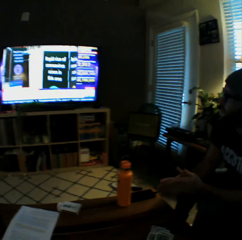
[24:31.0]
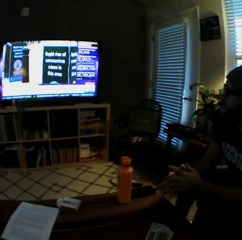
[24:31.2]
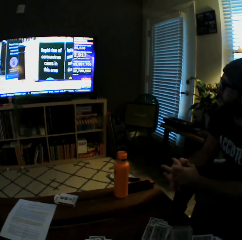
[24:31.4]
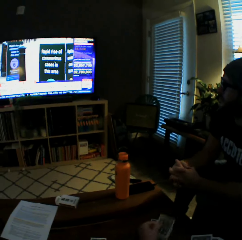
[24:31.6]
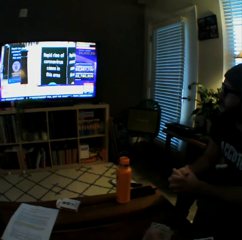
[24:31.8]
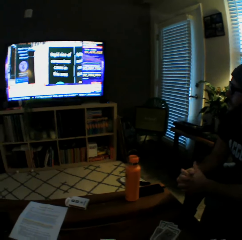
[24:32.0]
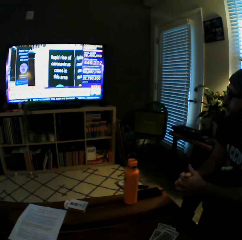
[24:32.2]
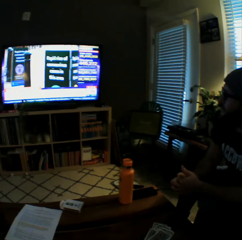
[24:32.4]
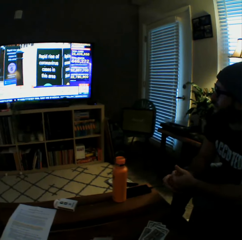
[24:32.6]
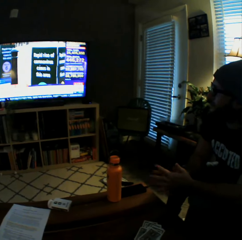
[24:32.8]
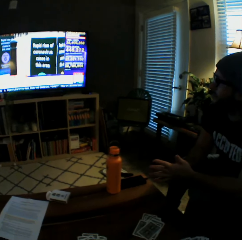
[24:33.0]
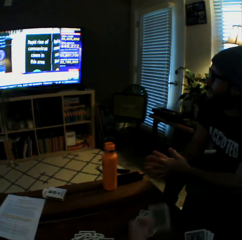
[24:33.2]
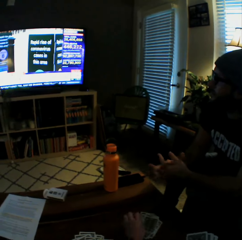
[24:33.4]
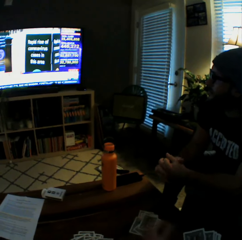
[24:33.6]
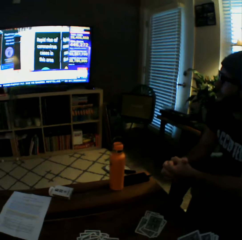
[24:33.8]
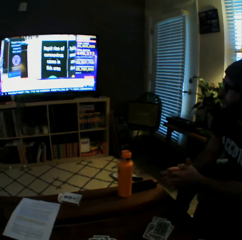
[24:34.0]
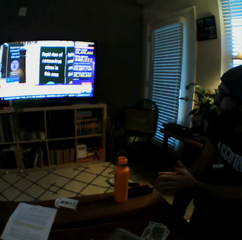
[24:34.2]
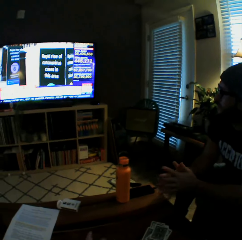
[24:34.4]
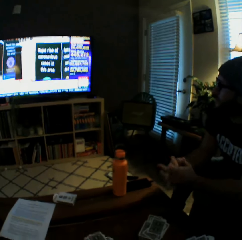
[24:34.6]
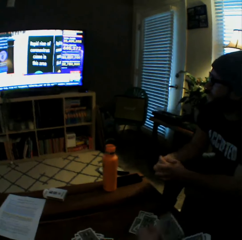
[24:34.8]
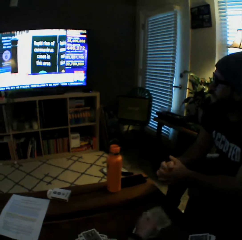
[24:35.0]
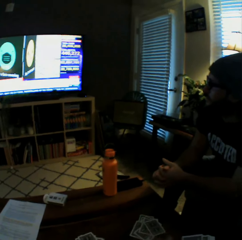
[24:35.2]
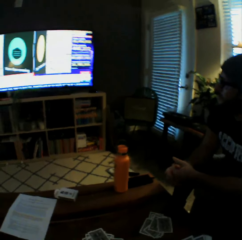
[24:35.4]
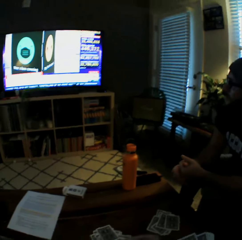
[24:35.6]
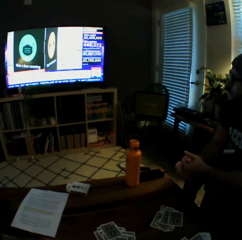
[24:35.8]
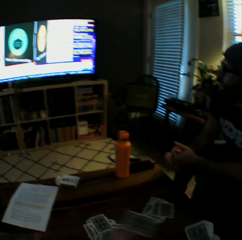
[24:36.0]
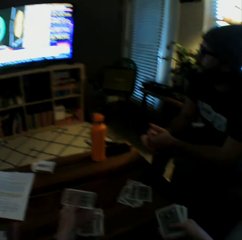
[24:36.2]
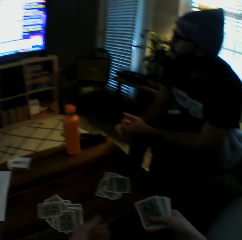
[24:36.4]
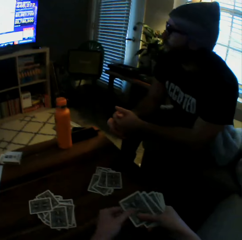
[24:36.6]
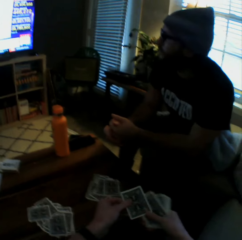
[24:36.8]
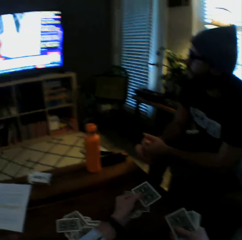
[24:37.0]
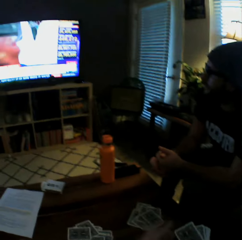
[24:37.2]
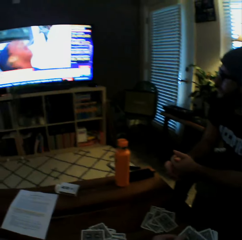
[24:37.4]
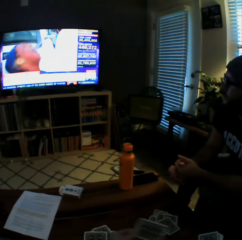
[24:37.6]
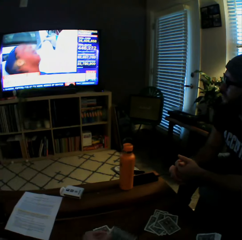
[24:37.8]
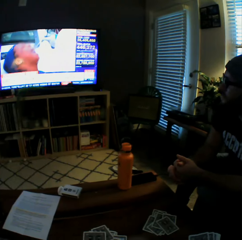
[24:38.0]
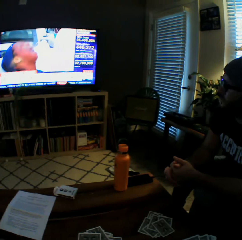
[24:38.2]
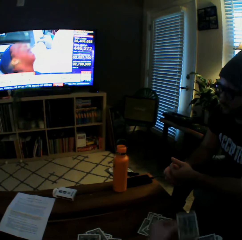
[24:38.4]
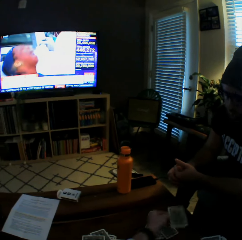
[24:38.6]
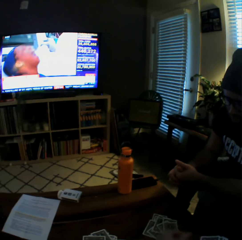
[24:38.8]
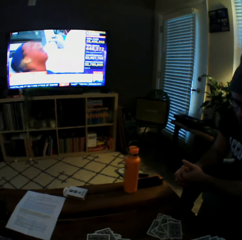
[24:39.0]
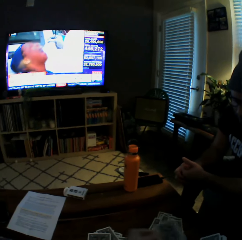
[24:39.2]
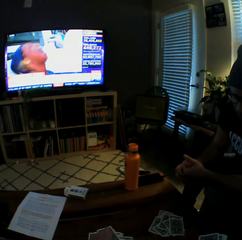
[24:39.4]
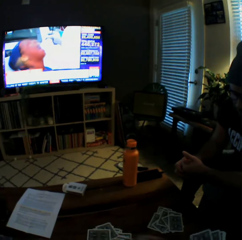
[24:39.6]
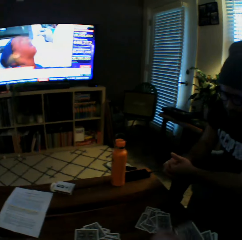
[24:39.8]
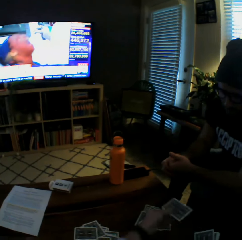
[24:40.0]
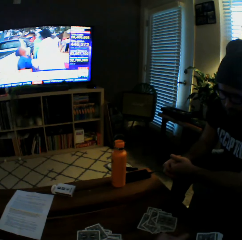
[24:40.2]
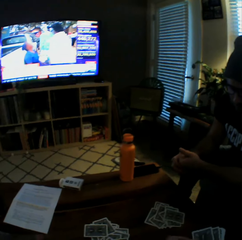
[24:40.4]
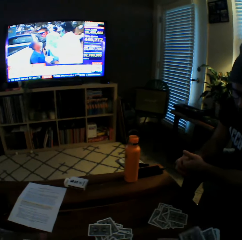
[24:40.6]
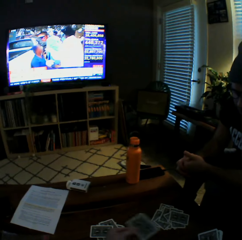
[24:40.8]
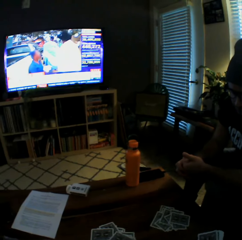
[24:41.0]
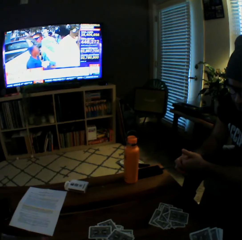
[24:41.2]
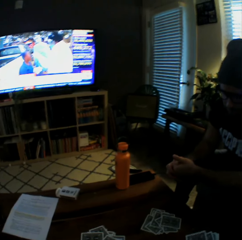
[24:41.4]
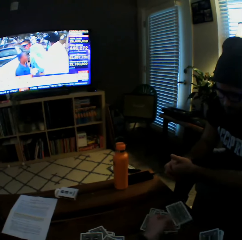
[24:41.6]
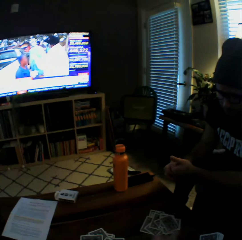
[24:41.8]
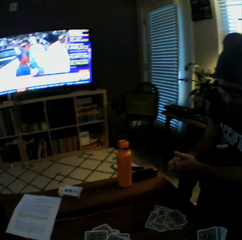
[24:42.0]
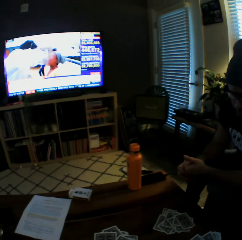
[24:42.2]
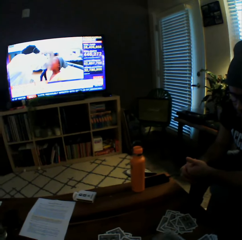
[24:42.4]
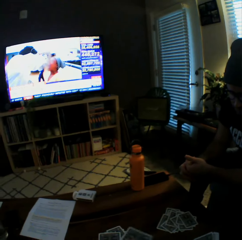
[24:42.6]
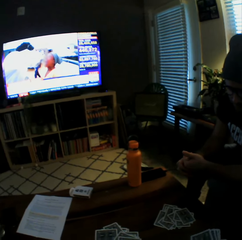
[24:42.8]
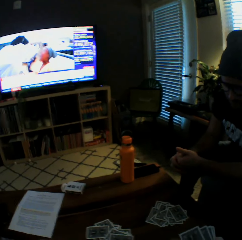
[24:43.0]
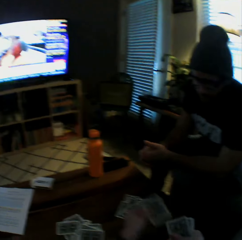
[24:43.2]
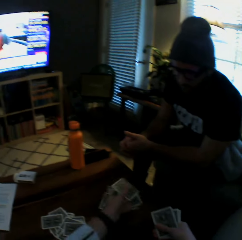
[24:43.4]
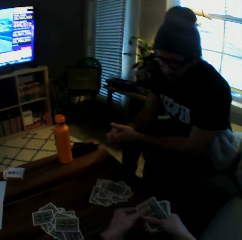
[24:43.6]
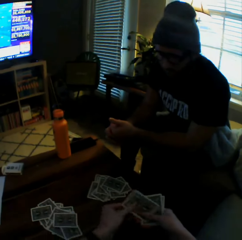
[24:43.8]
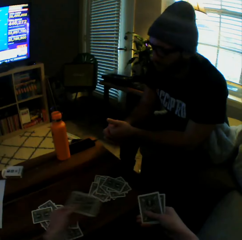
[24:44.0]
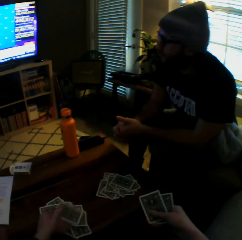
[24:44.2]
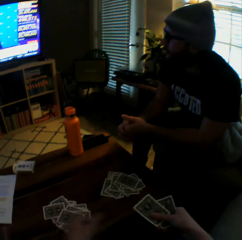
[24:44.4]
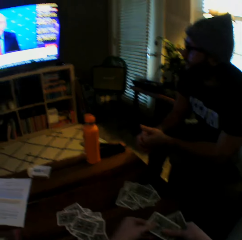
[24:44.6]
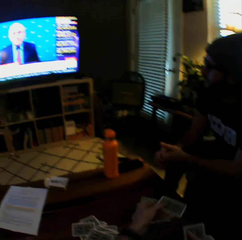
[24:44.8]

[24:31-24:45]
The man rubs his hands against each other. He checks on the play cards. The camera wearer splits the cards in her hands between herself and the man.

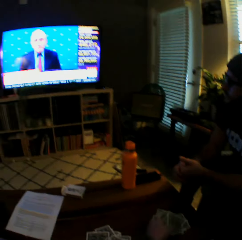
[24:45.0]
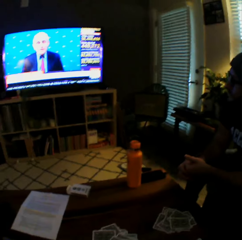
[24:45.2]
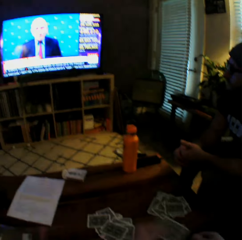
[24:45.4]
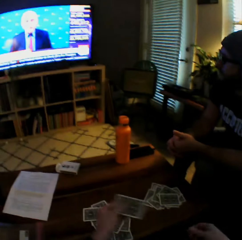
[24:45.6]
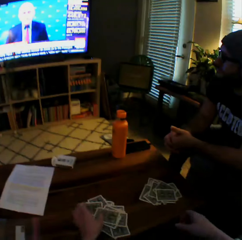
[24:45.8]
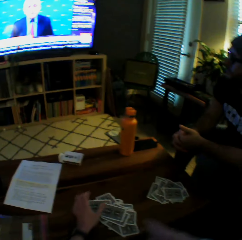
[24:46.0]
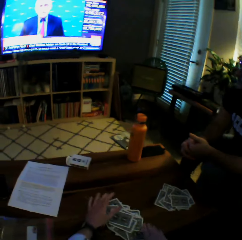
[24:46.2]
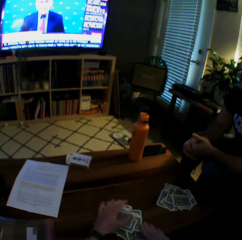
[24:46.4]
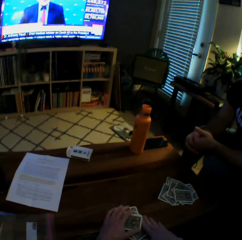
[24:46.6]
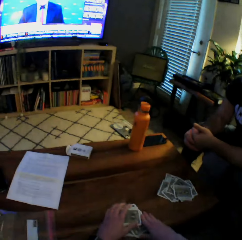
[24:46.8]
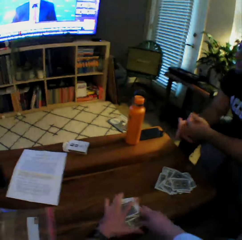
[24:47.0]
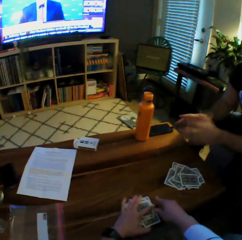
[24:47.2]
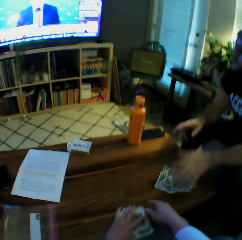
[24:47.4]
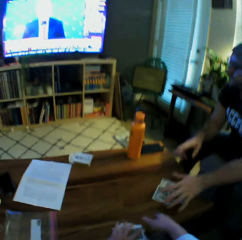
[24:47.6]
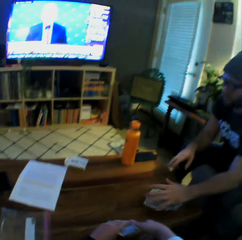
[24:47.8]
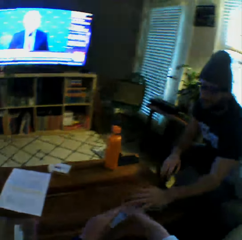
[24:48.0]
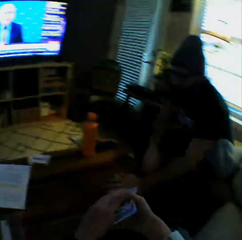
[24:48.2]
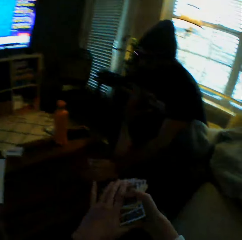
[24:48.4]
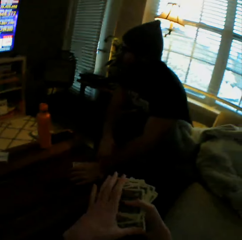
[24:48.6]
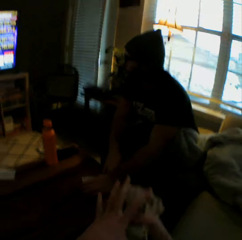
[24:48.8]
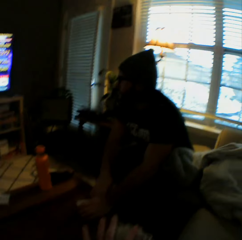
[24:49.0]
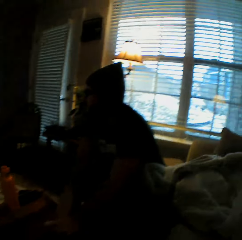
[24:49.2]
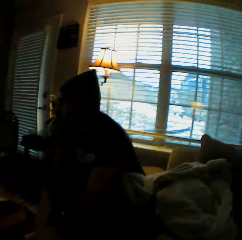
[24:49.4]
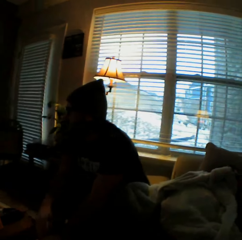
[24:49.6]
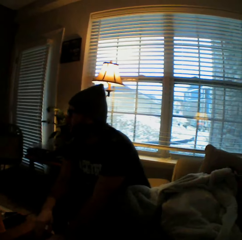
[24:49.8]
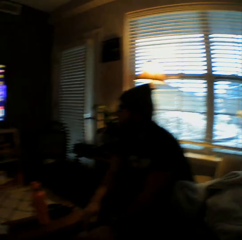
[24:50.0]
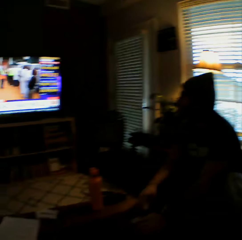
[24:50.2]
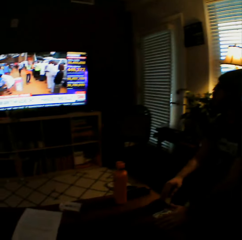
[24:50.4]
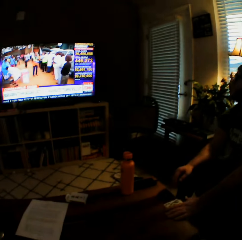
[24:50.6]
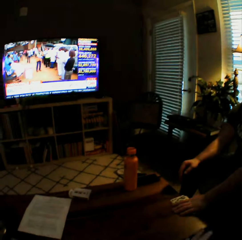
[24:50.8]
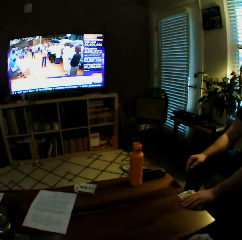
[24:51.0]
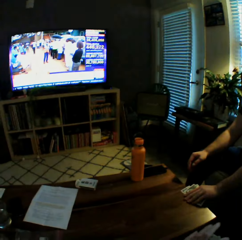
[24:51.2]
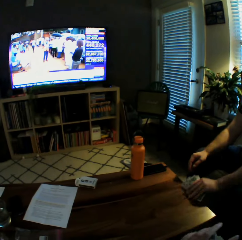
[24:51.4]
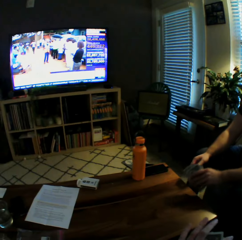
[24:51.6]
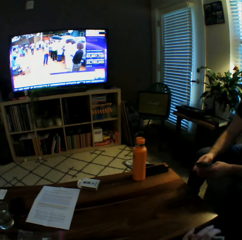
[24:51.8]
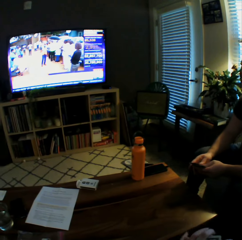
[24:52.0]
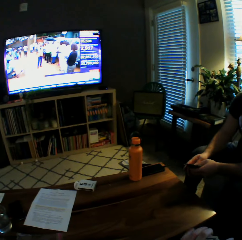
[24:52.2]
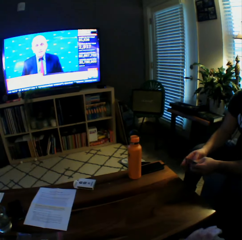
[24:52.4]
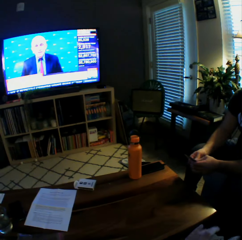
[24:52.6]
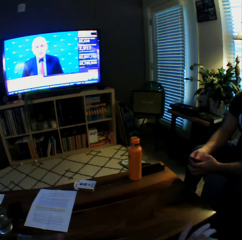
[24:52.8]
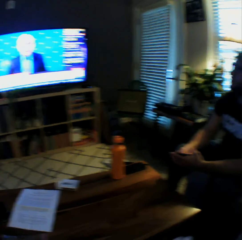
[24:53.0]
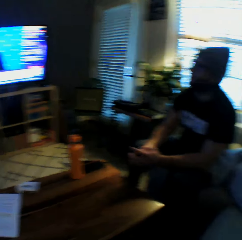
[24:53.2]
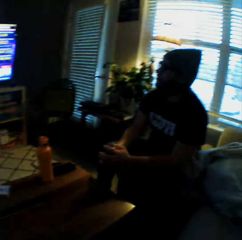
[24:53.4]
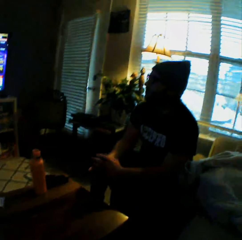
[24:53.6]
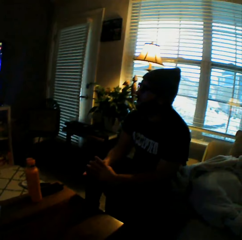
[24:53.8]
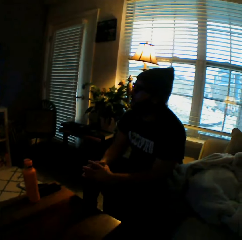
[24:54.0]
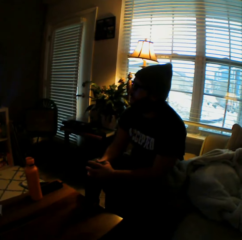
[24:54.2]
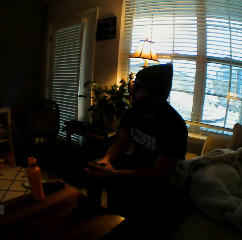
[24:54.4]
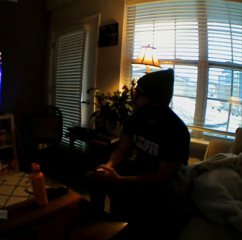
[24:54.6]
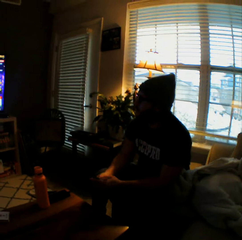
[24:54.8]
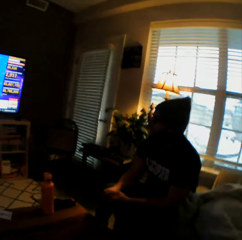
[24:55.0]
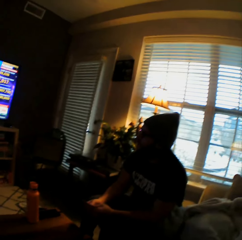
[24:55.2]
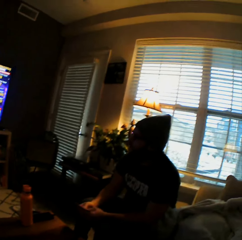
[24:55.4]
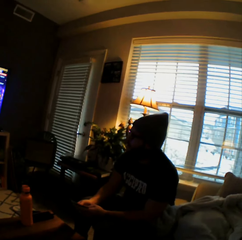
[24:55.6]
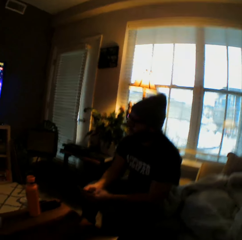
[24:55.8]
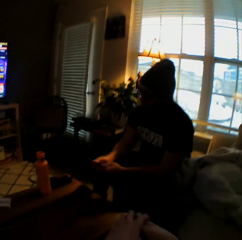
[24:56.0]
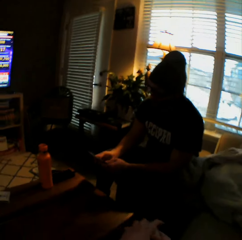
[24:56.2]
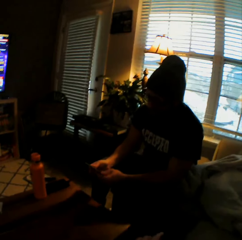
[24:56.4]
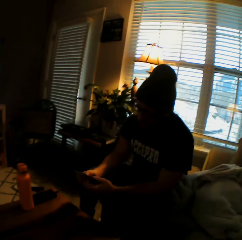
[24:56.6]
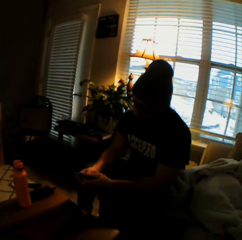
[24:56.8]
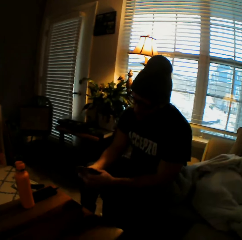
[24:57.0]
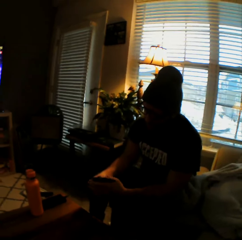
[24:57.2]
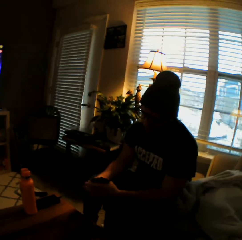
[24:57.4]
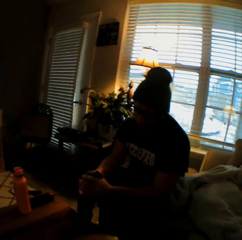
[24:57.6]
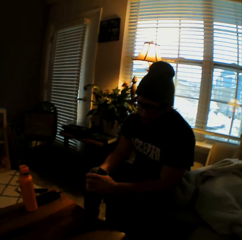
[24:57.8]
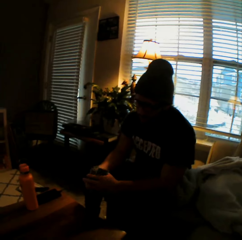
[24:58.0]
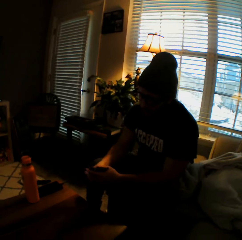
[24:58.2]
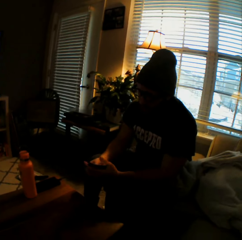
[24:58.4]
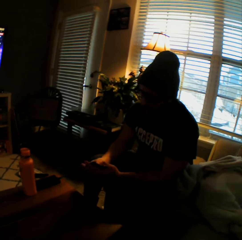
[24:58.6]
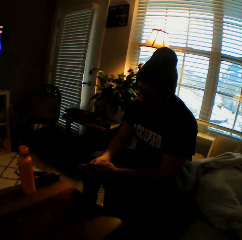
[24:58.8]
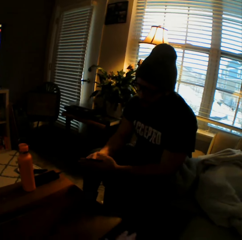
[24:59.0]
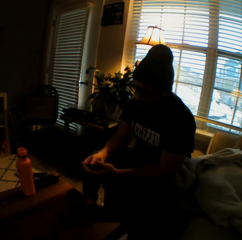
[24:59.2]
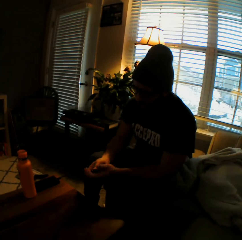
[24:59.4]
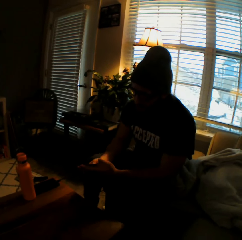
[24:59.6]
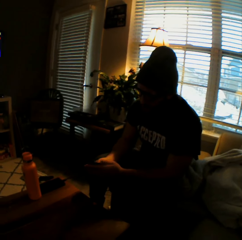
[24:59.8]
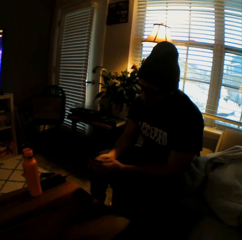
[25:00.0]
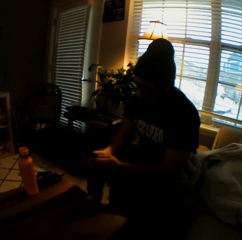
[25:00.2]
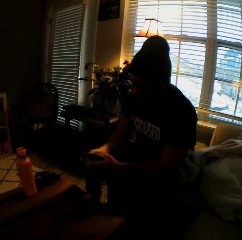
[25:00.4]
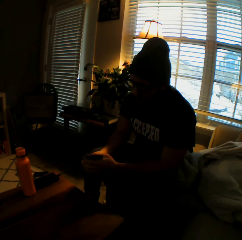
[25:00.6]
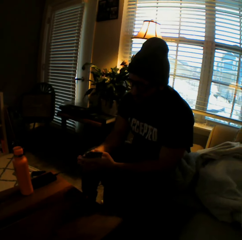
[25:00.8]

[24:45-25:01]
The man watches television. The camera wearer picks up her share of the cards from the table with both hands. The man picks up his share of the cards from the table with his left hand. He arranges the cards in his hands.
